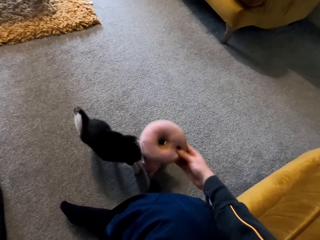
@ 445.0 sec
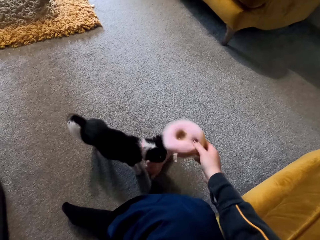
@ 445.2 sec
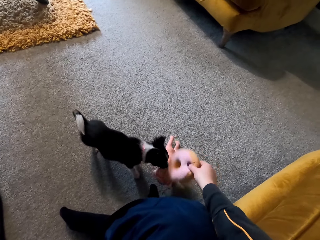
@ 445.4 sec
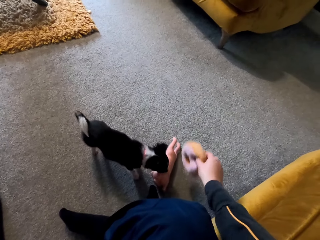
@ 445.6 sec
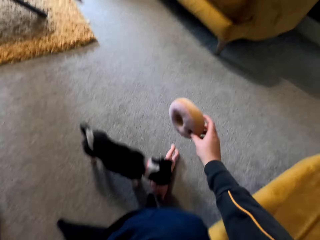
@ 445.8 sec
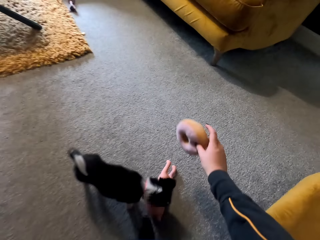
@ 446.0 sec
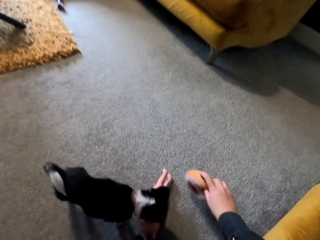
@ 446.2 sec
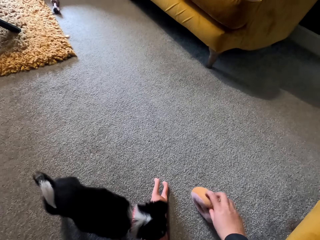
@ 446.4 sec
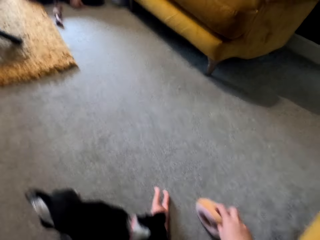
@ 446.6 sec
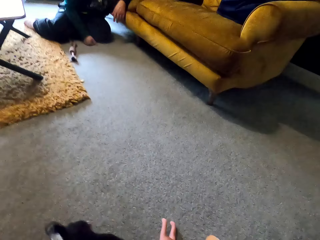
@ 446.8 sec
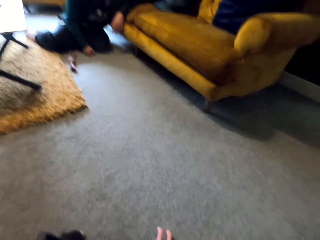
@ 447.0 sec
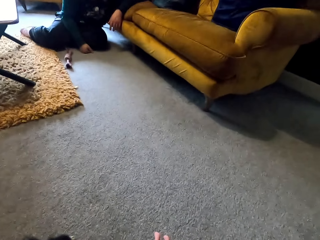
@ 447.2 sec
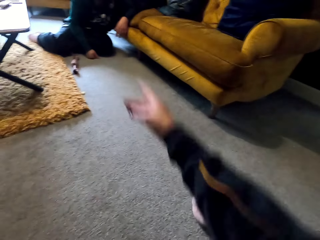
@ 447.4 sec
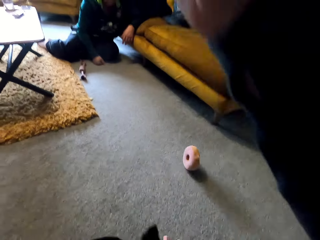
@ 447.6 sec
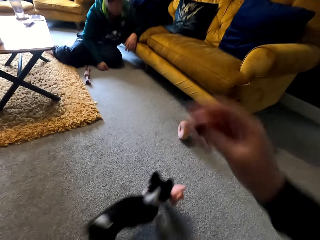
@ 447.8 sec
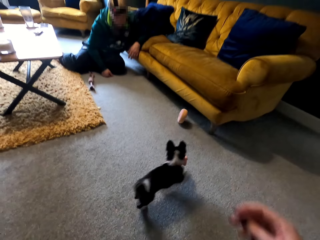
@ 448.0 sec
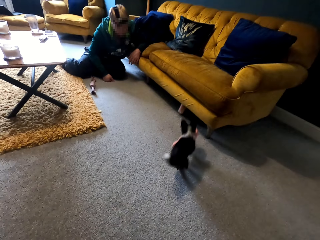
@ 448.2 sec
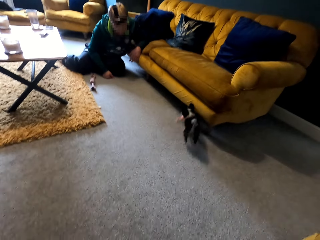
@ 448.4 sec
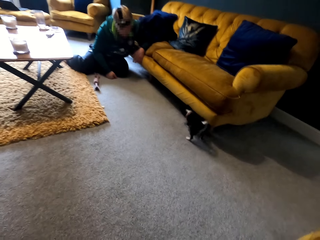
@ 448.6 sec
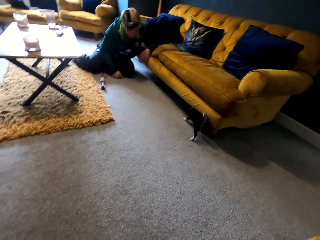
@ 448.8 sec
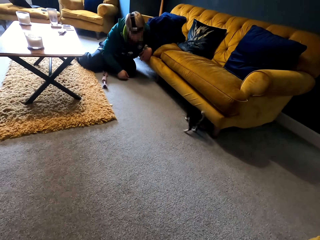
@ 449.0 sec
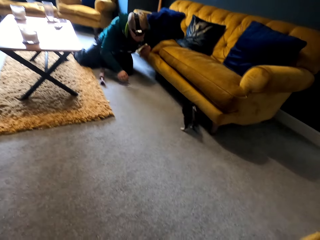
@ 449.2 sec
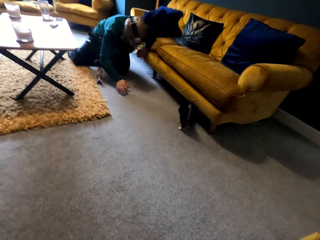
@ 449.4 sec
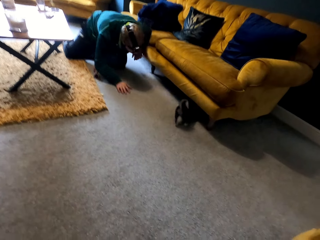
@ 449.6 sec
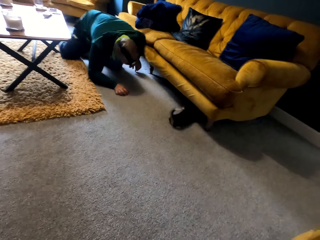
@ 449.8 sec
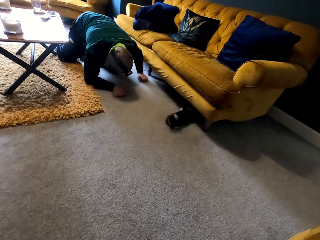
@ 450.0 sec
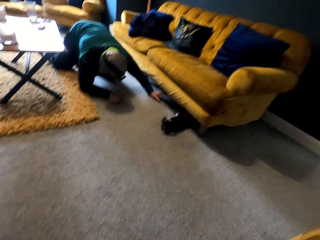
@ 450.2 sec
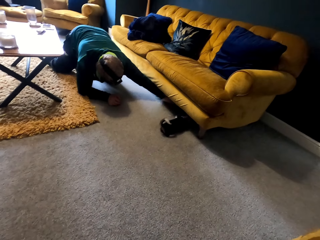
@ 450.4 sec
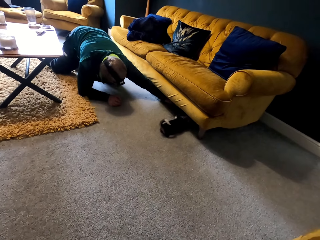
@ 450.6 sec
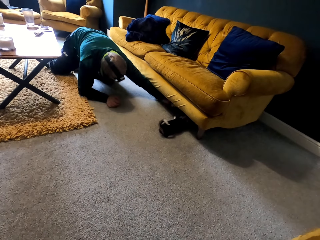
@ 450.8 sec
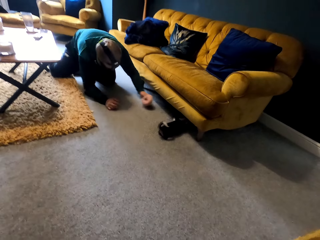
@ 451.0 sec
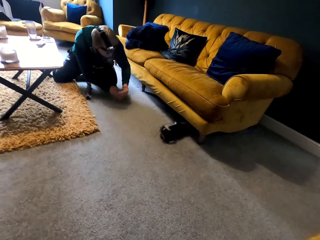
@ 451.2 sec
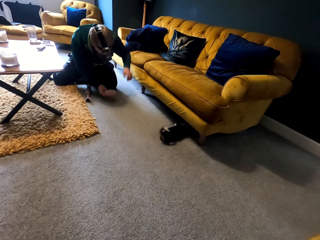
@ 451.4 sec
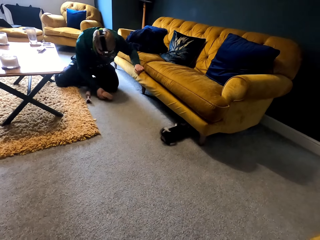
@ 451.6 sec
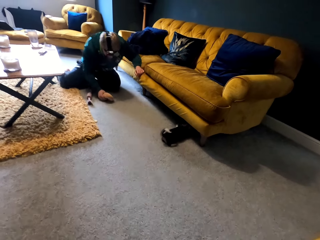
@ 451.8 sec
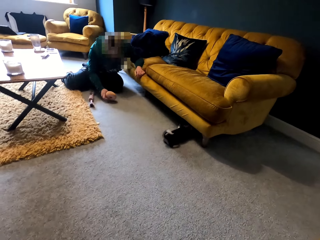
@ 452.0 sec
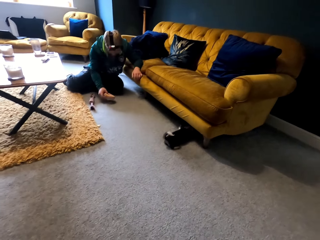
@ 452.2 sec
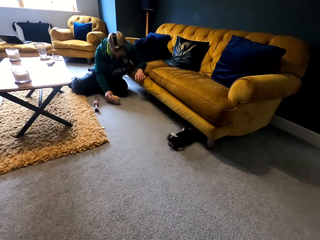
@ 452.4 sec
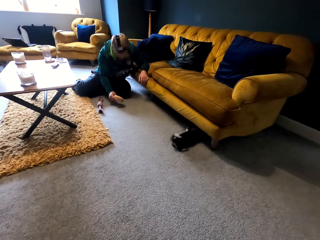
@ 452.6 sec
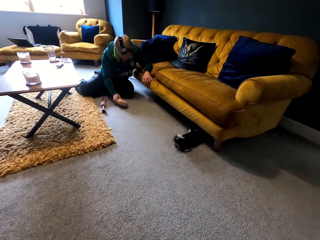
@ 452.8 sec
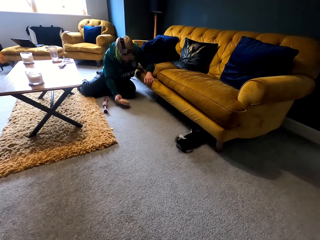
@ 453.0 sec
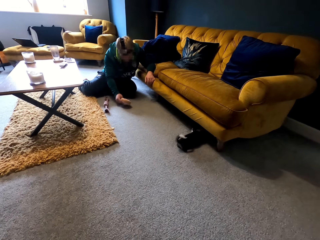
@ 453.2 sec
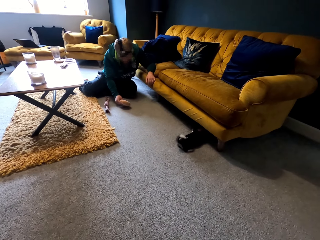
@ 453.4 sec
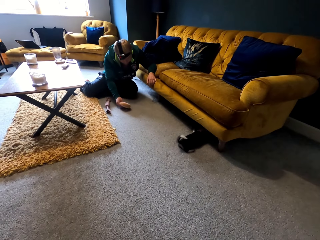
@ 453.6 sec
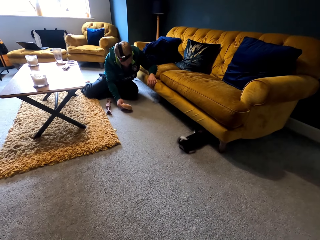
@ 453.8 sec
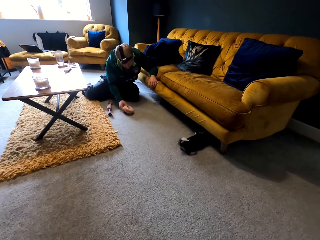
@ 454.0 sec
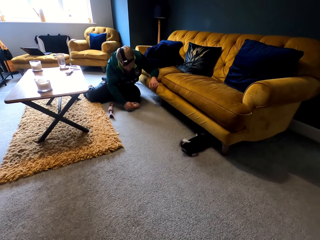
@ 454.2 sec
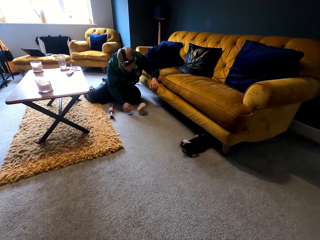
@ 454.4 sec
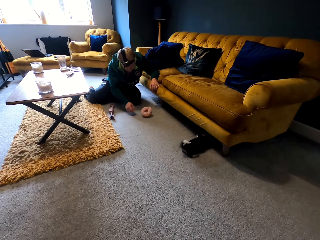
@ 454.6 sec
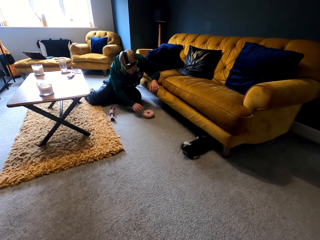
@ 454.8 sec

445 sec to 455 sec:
The camera wearer throws the toy on the floor. A man picks up the toy under the couch.

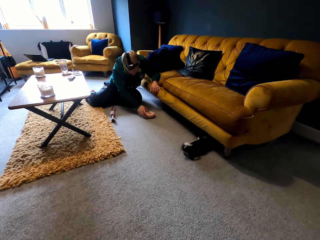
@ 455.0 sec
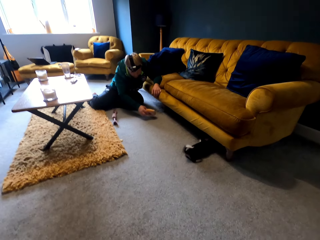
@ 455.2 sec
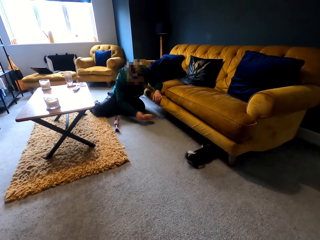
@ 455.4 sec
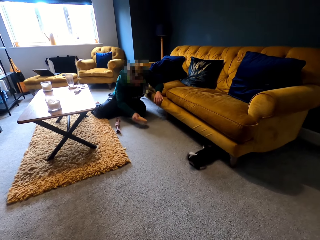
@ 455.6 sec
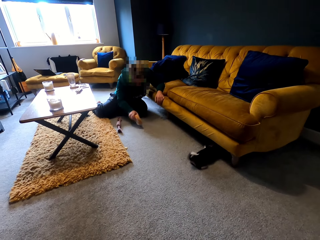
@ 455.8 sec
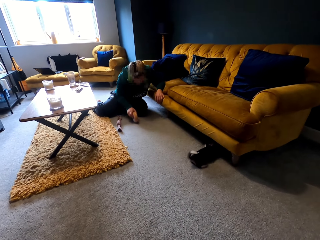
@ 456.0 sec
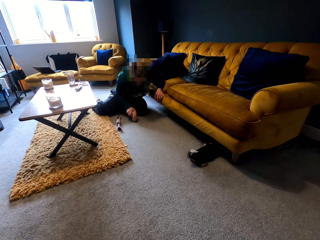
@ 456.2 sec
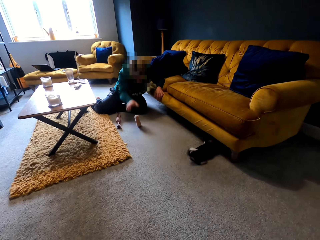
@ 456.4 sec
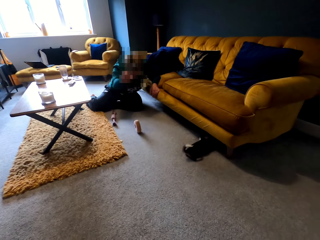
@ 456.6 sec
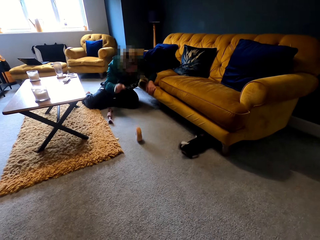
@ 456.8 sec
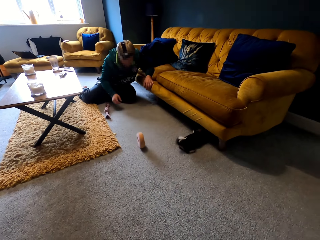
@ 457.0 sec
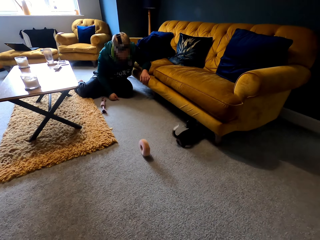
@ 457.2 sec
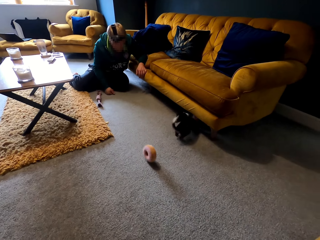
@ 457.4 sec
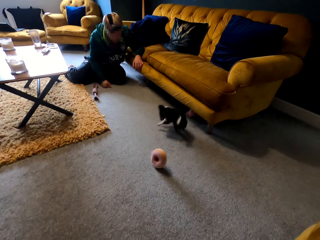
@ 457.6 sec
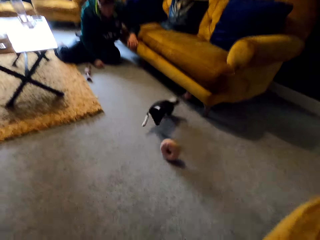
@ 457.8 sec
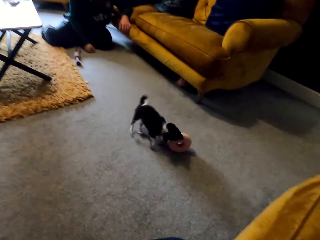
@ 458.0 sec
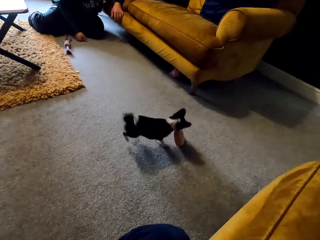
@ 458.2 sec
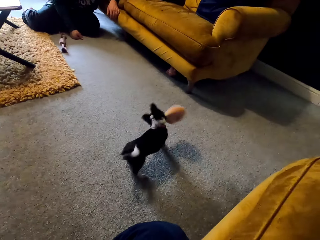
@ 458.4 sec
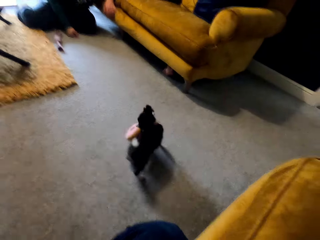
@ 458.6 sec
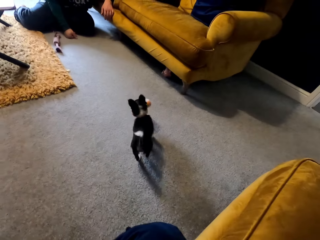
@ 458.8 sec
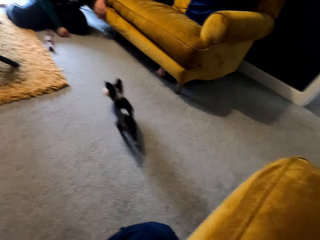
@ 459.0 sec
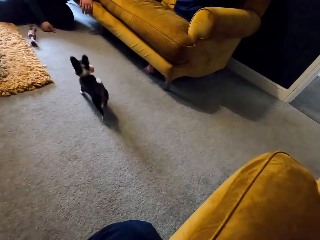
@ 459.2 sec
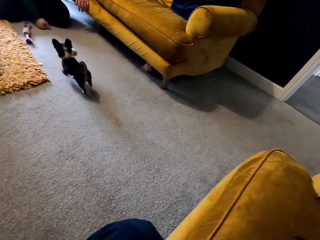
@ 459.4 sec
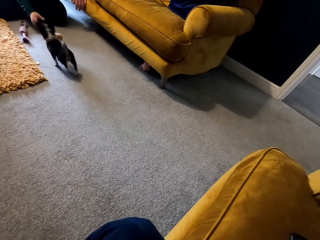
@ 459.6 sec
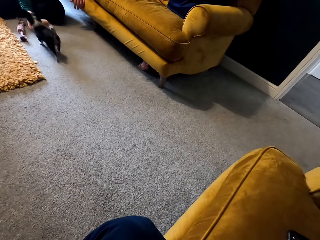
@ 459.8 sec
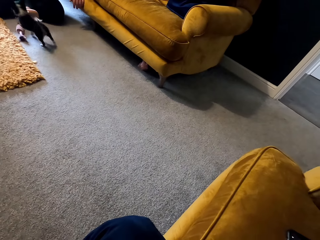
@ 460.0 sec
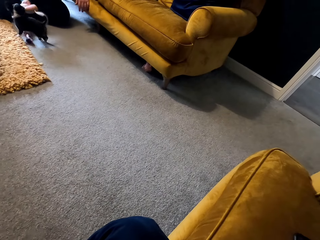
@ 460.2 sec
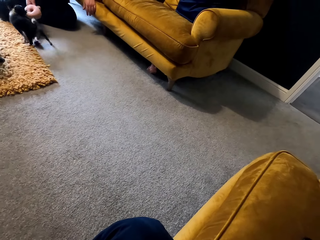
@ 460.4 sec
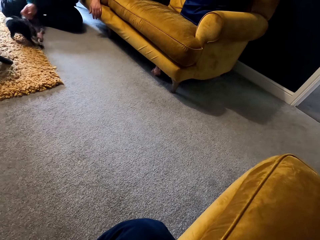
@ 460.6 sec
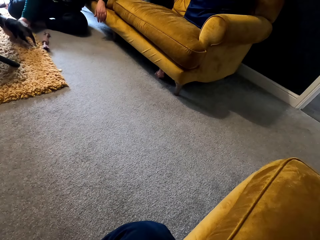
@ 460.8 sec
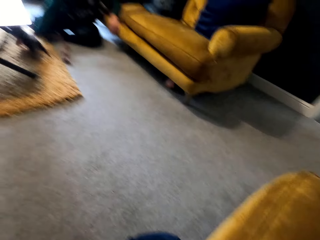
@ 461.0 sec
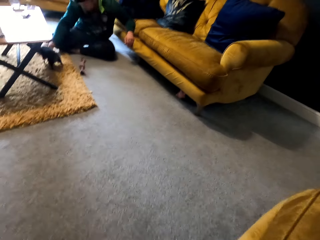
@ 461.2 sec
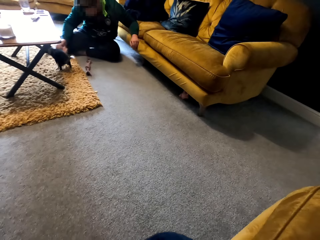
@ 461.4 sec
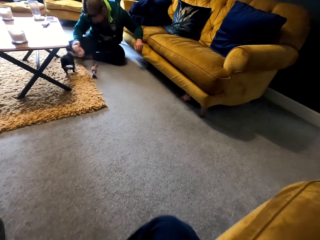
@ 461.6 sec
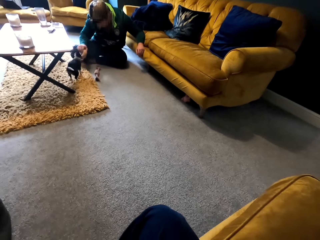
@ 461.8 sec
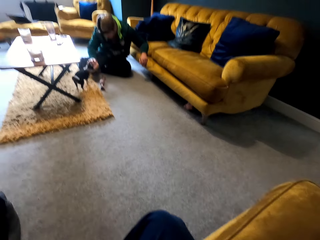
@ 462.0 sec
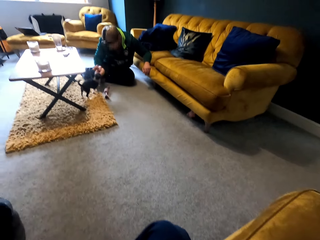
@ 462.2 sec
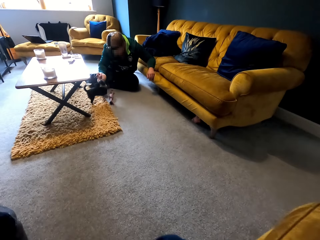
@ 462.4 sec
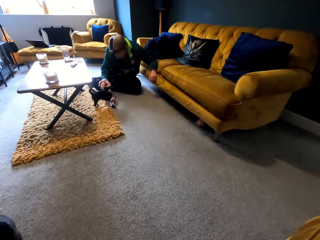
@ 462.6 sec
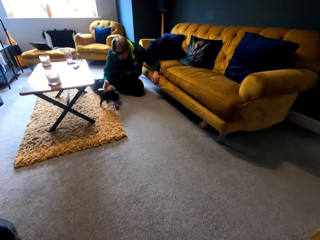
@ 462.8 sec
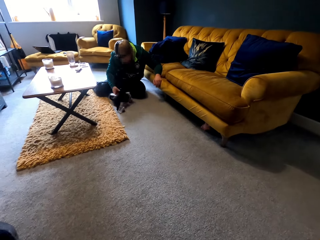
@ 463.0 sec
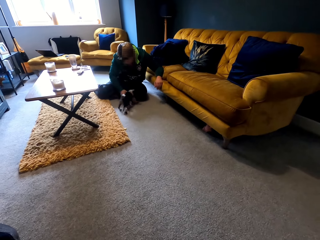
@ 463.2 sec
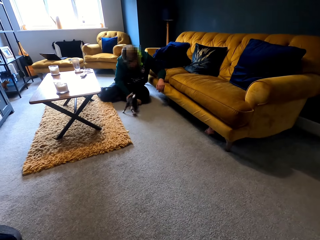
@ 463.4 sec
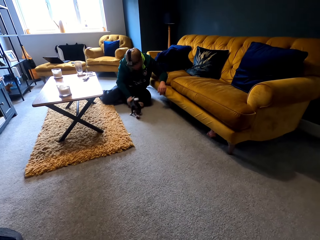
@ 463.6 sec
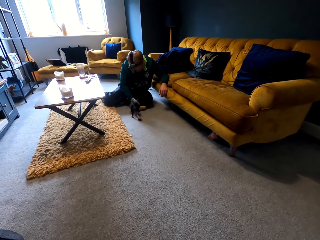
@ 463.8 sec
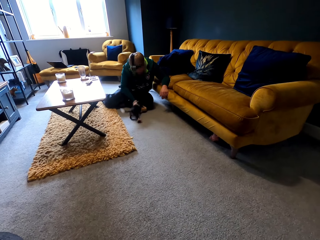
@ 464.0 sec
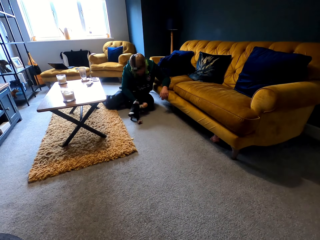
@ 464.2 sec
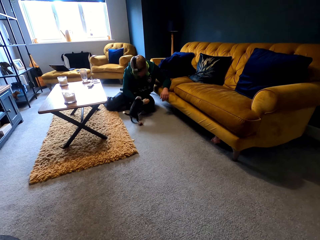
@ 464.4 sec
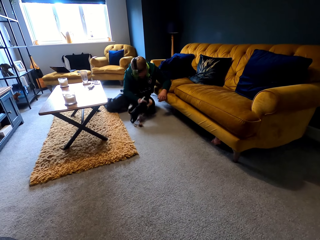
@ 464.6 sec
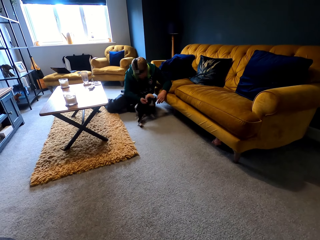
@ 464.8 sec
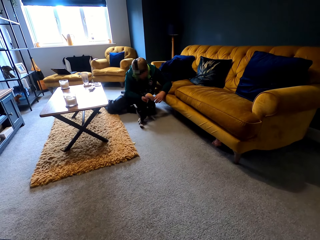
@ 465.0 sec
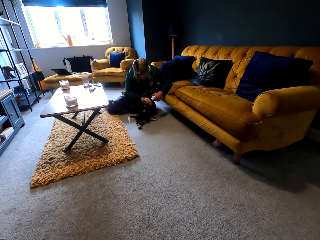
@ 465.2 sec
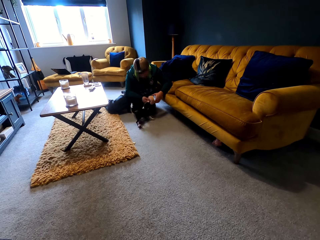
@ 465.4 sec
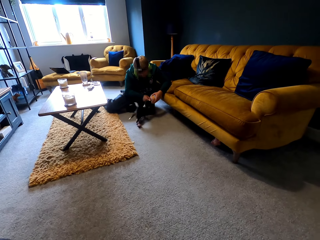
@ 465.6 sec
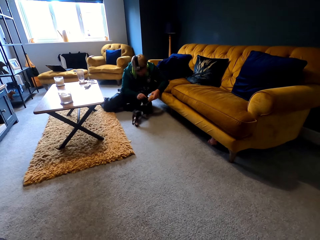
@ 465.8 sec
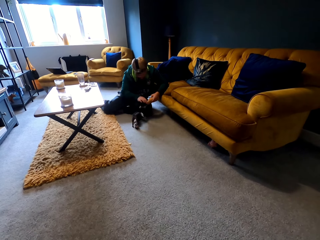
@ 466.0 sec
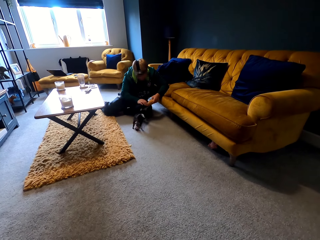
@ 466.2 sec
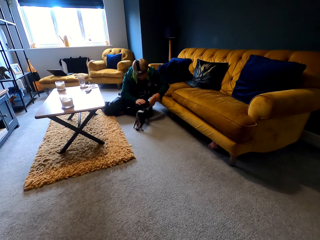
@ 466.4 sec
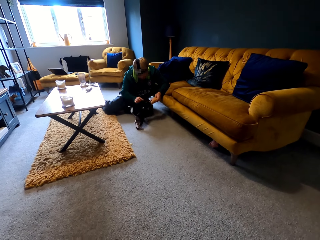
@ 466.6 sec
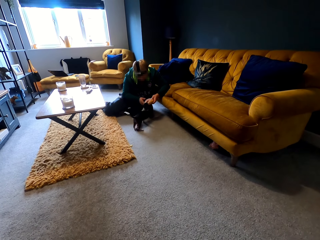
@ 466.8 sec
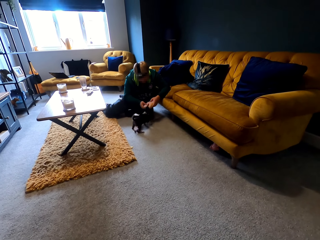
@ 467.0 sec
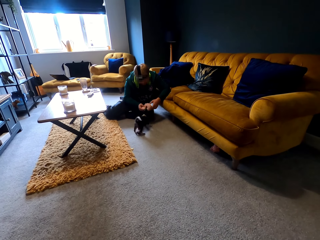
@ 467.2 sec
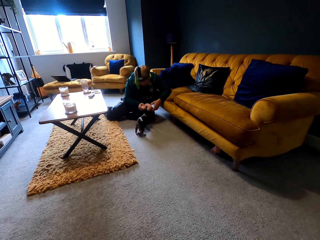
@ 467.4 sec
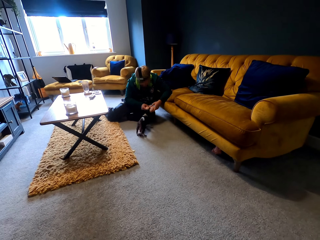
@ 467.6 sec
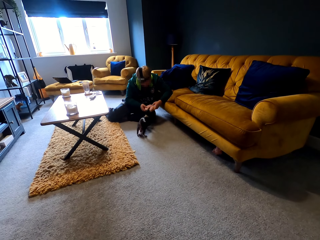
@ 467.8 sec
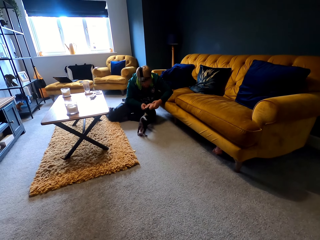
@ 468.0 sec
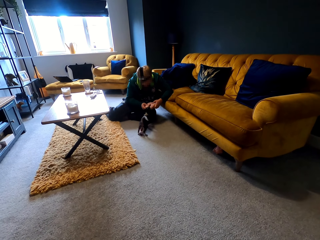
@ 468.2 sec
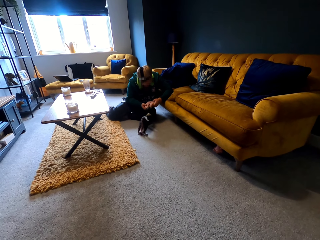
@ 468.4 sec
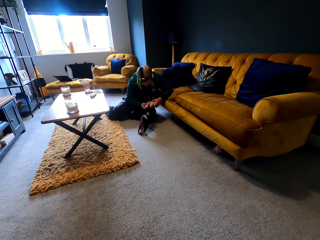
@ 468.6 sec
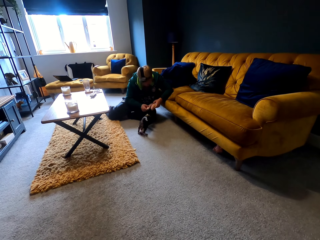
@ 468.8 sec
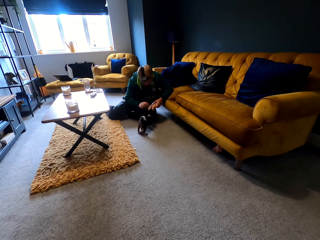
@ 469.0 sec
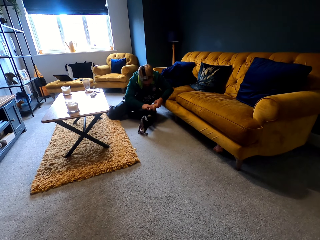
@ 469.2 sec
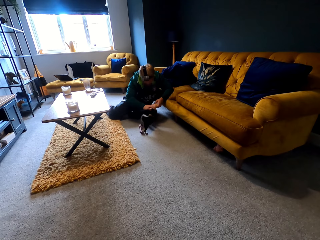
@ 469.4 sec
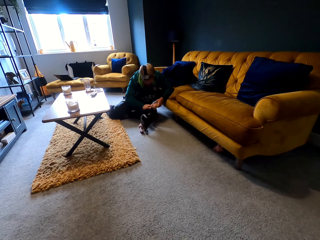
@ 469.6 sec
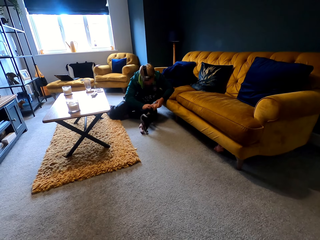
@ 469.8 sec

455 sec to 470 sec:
A man throws the toy on the floor. He pulls the toy from the dog.
